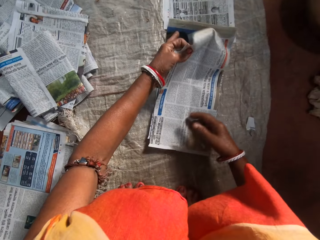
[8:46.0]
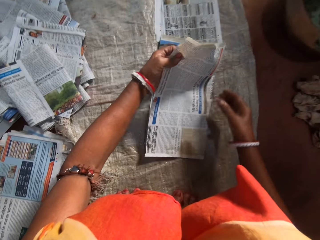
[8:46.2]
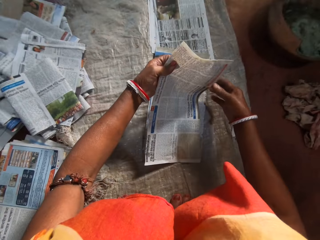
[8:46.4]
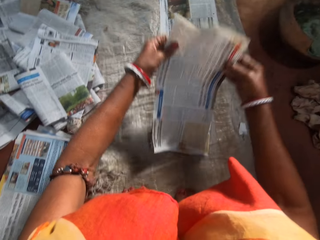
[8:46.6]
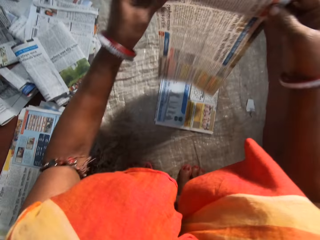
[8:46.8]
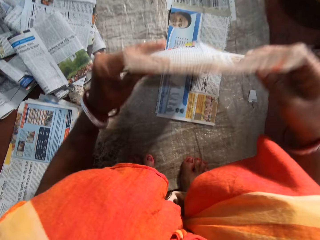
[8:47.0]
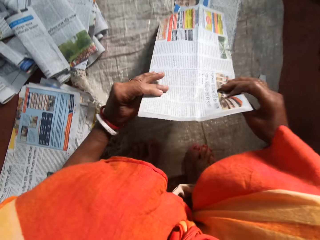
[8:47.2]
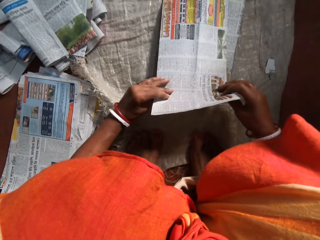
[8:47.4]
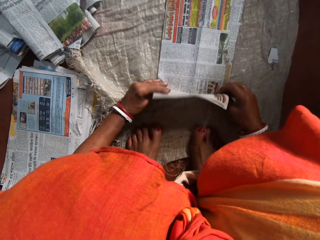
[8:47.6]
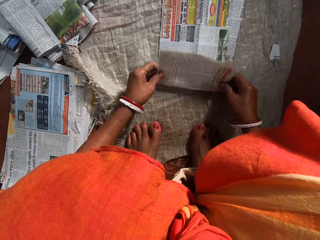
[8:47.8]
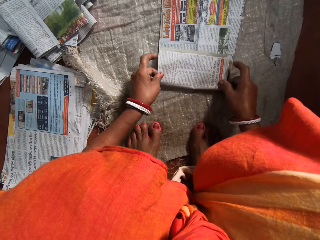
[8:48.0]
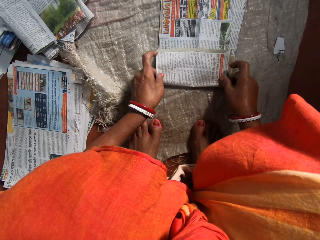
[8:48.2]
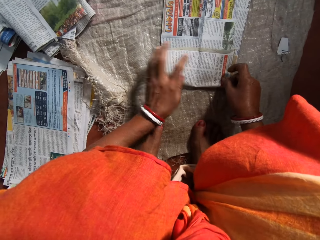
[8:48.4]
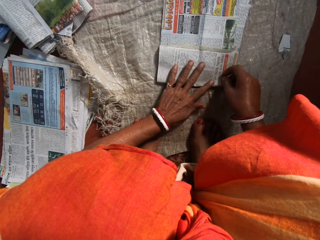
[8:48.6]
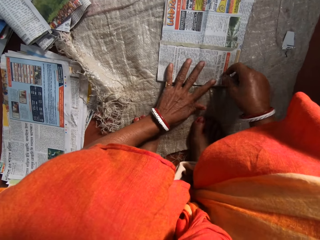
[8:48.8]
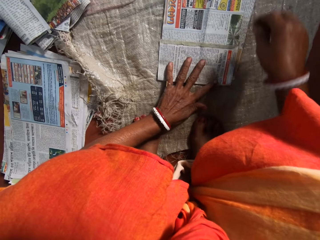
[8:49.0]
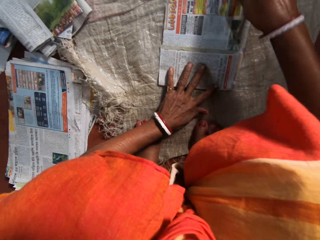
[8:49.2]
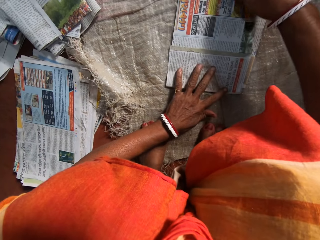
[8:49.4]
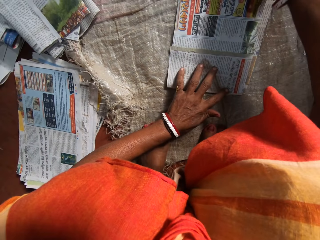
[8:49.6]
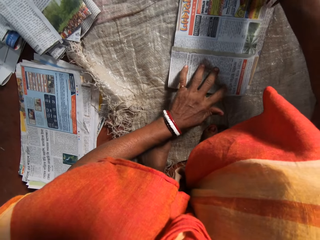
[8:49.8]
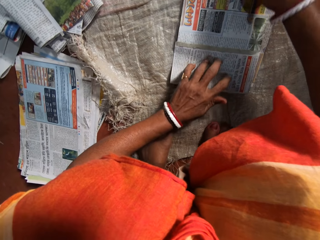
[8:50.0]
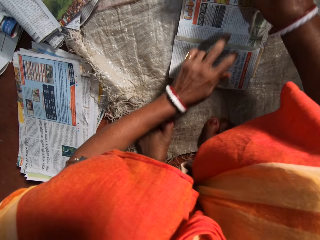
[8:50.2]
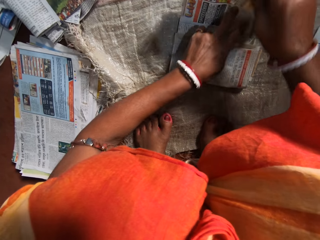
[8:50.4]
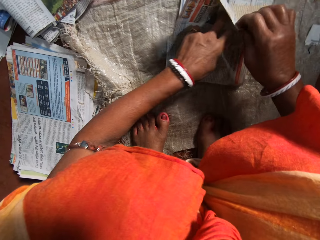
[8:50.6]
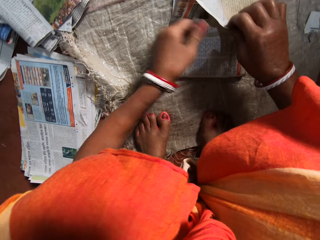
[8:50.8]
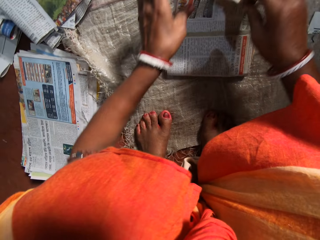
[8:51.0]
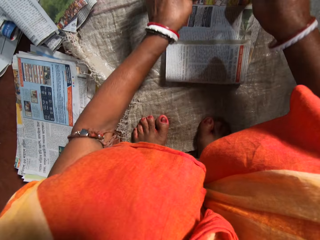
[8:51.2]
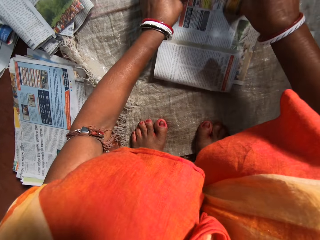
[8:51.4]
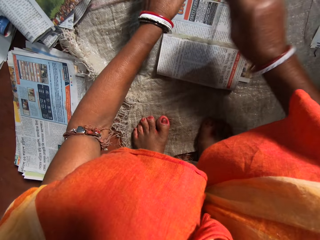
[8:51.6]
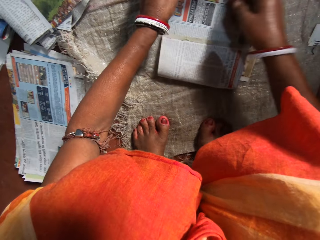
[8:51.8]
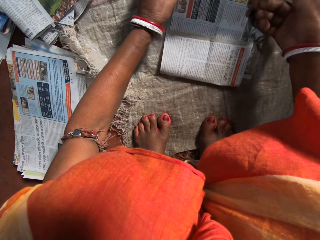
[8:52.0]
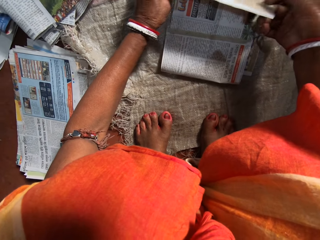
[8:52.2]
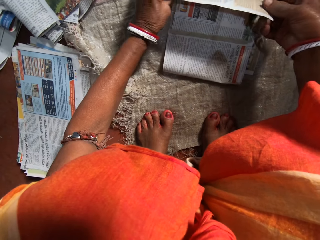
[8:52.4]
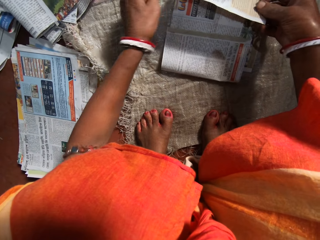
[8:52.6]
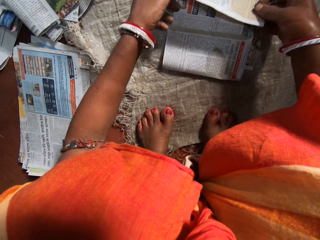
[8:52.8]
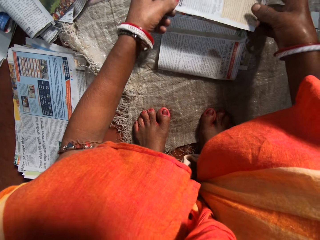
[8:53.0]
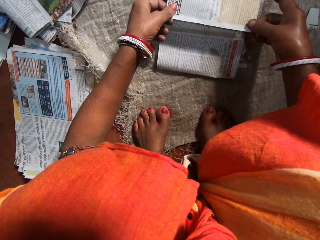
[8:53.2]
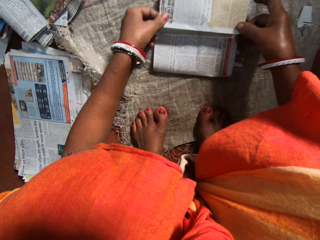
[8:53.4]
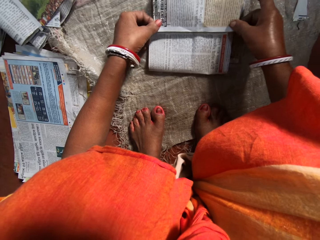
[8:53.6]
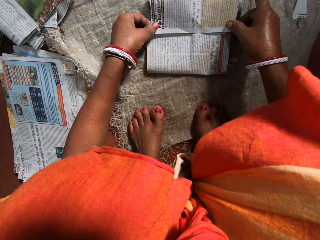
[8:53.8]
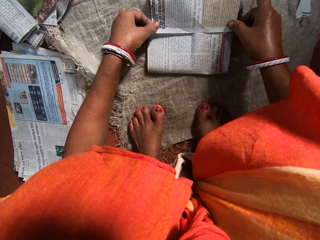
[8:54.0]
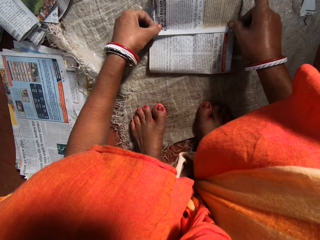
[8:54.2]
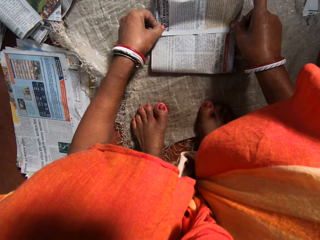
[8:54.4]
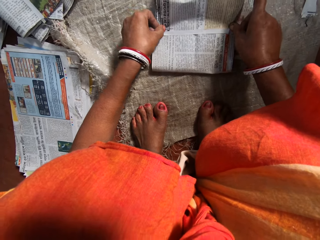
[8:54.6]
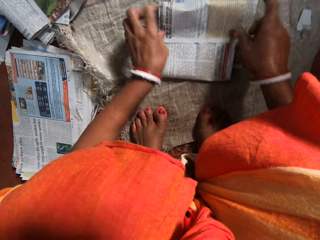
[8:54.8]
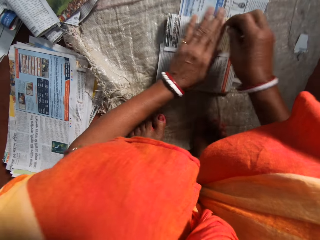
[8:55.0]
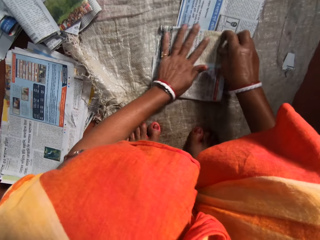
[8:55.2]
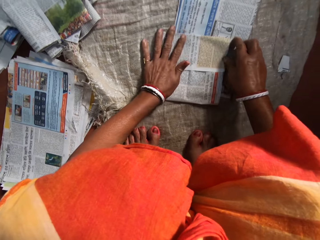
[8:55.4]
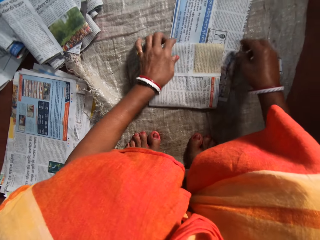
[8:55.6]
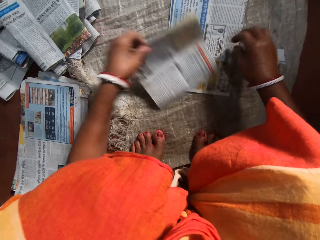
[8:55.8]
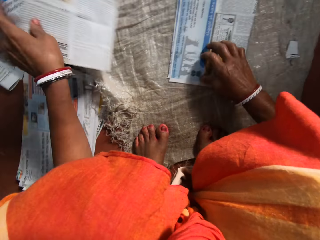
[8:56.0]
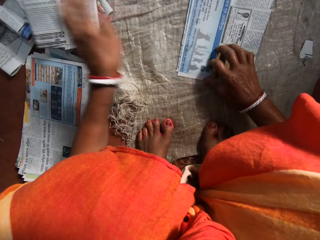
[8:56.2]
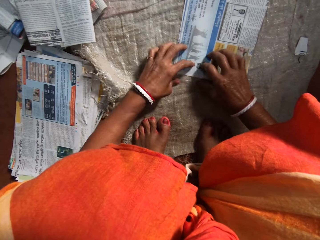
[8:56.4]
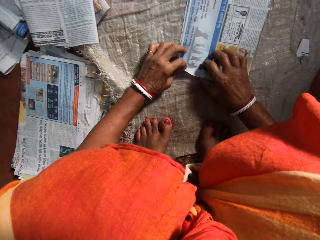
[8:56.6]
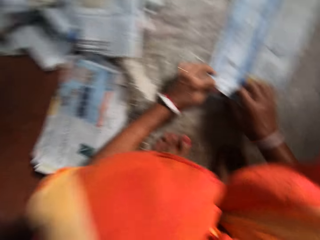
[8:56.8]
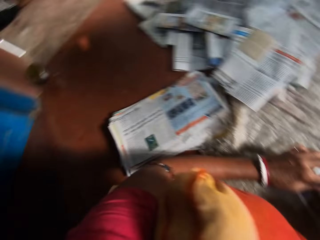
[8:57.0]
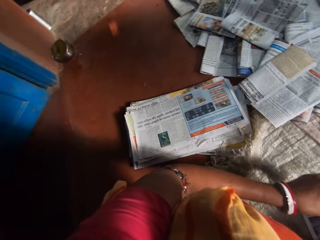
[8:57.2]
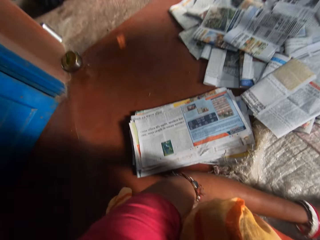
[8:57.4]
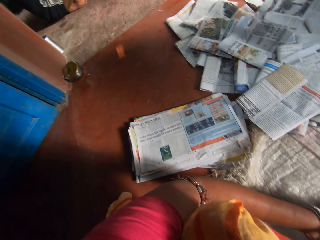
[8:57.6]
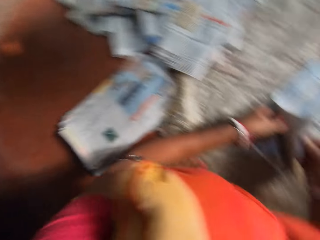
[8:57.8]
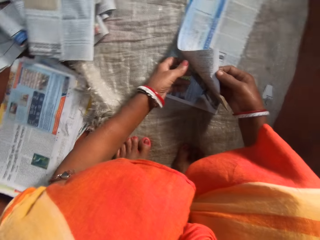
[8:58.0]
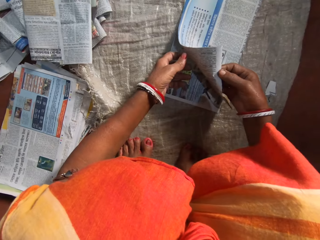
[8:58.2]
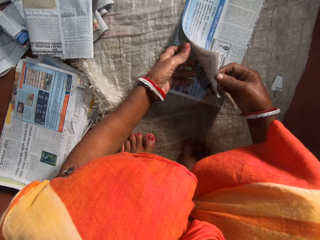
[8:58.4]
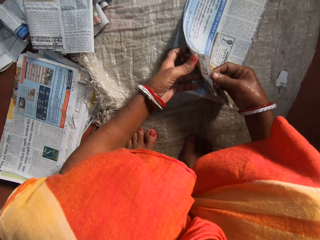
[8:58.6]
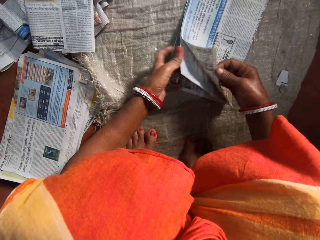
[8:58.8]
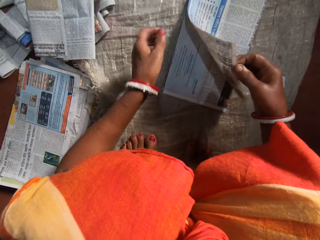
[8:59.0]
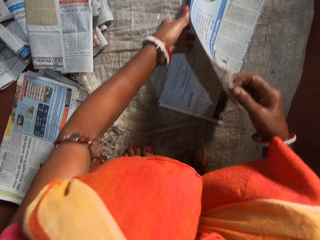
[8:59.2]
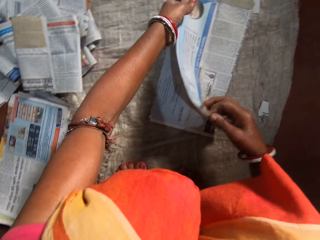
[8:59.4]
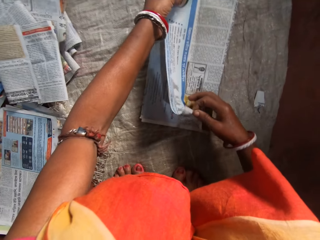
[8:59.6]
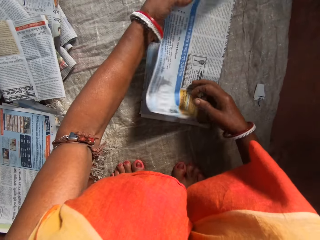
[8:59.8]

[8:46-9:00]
The camera wearer turns to the newspaper. She places the newspaper on a sack. She folds the paper on the floor with both hands. She places her left hand on the newspaper. She aligns the newspaper. She folds the newspaper. She presses the newspaper with her hands. She drops the folded paper with her left hand on a stack of folded papers. She looks to the left. She turns to the newspaper.

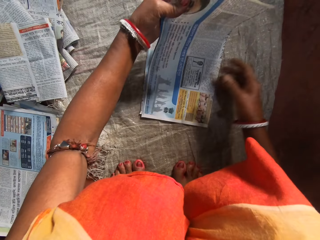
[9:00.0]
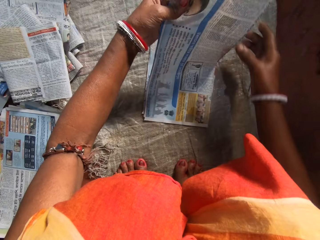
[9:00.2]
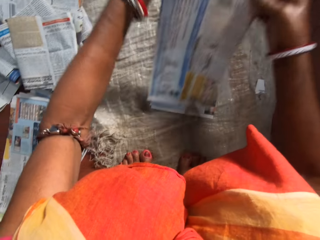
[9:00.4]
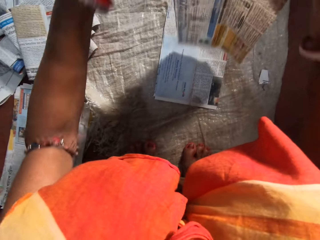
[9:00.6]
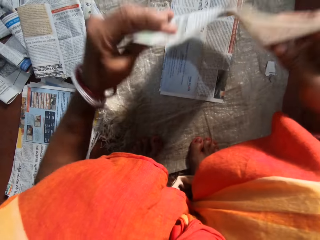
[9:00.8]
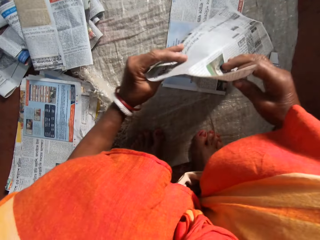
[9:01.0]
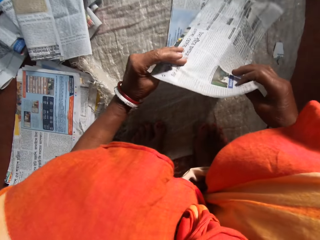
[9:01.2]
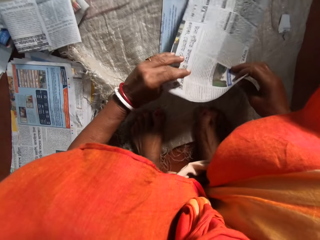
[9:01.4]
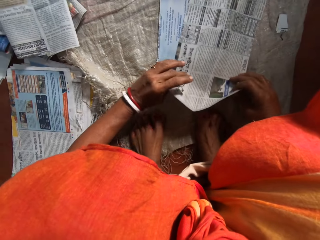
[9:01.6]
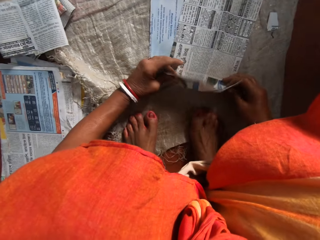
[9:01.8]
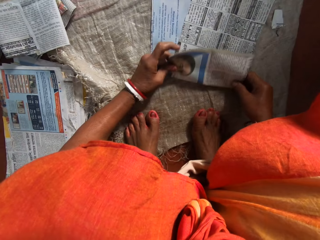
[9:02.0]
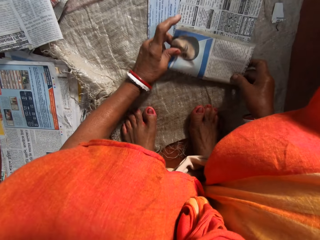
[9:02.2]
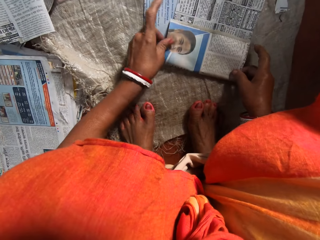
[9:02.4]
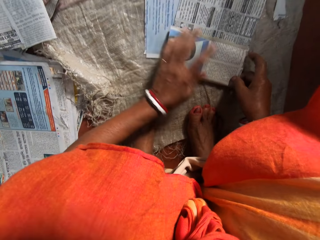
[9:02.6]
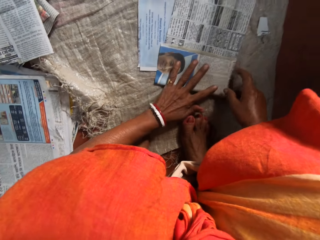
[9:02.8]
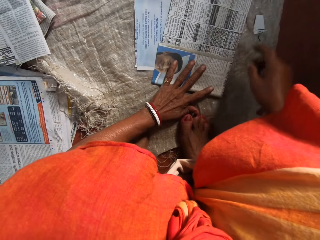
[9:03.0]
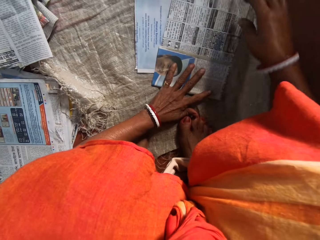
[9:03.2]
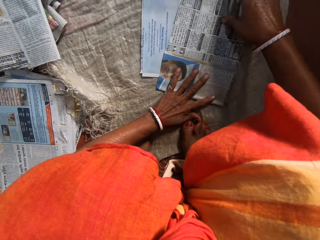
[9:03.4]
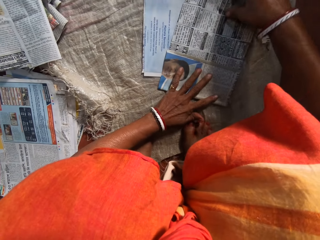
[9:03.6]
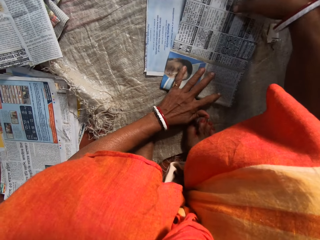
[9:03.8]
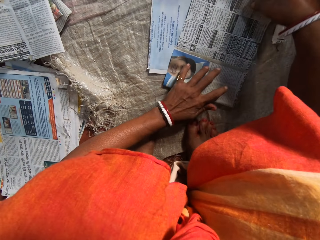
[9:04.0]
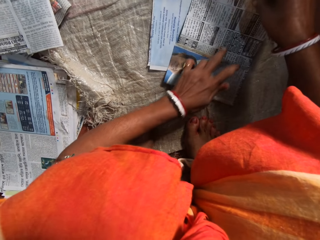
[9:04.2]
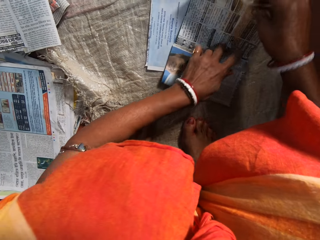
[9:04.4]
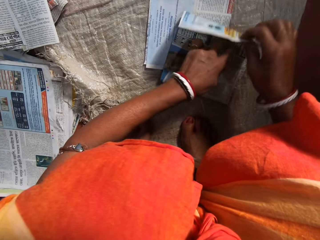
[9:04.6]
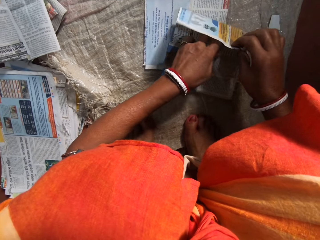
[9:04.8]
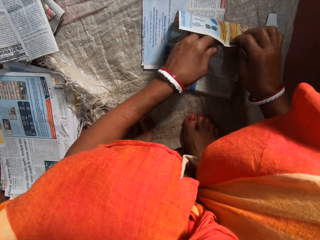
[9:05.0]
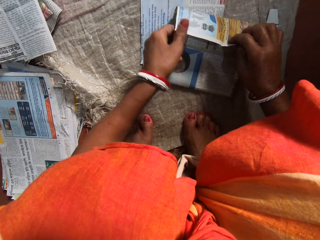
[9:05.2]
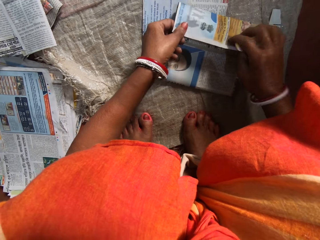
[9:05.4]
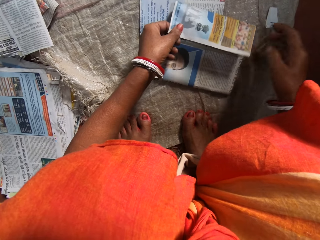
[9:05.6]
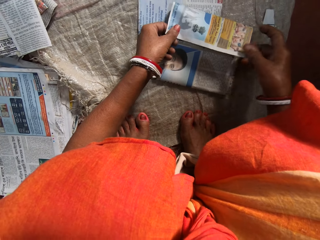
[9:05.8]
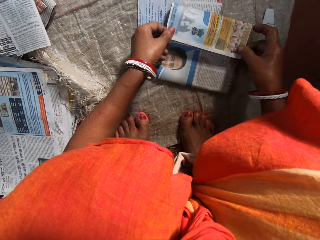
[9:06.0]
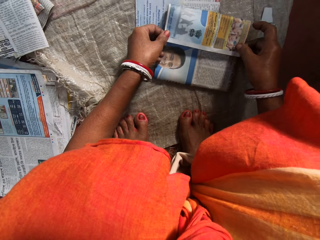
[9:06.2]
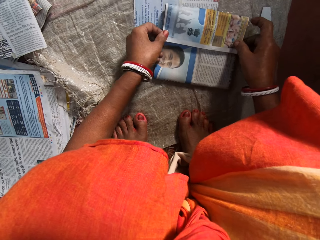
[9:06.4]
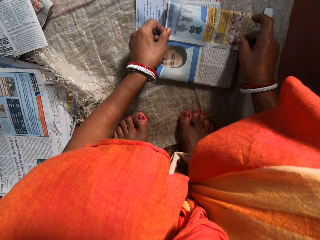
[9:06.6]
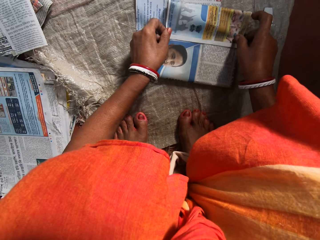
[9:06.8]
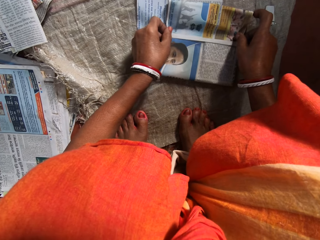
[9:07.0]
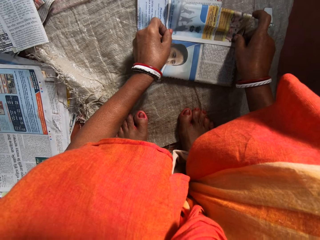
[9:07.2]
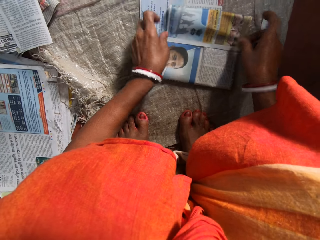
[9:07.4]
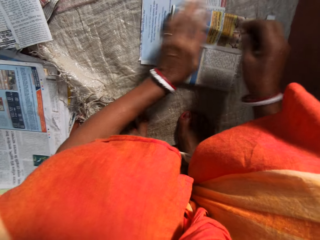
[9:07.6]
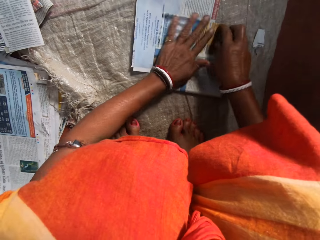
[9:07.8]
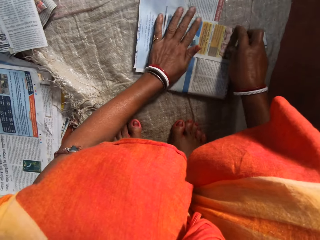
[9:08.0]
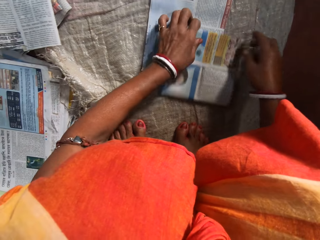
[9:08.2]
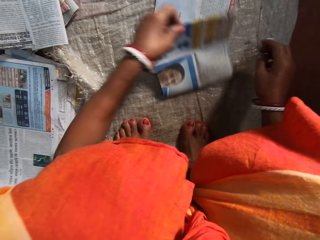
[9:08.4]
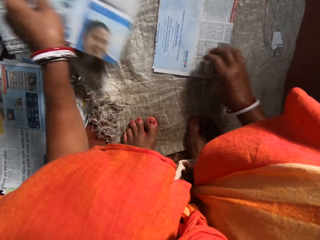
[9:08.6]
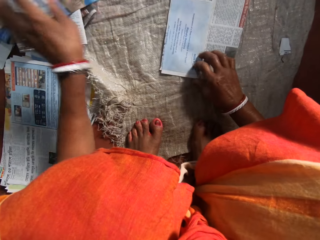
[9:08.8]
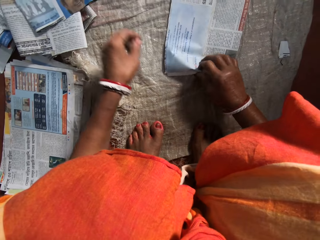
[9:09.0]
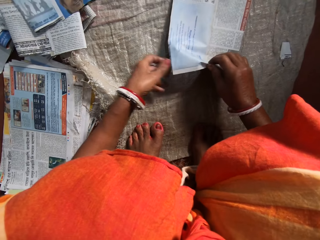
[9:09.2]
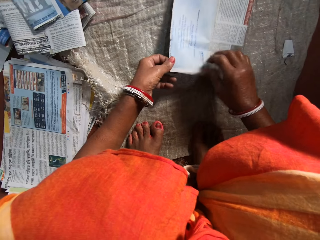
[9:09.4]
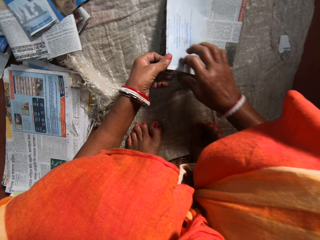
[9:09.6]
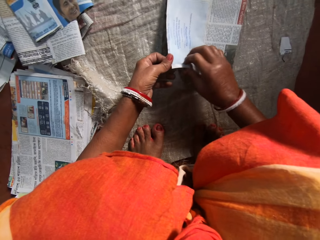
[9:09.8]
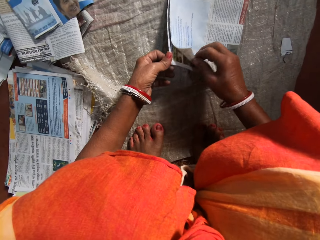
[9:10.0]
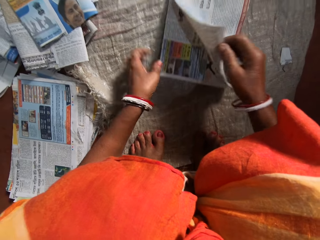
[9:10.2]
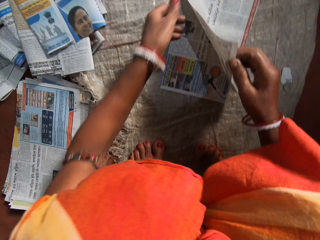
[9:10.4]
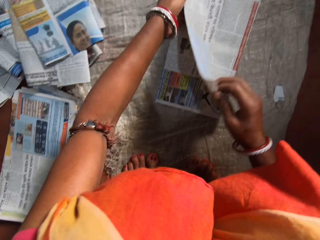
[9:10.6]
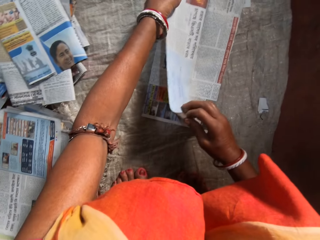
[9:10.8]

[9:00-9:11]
The camera wearer picks up a newspaper from the others. She turns to the newspaper. She places the newspaper on the others. She folds the paper on the floor with both hands. She places her left hand on the newspaper. She folds the newspaper. She presses the newspaper with her hands. She drops the folded paper with her left hand on a stack of folded papers.
